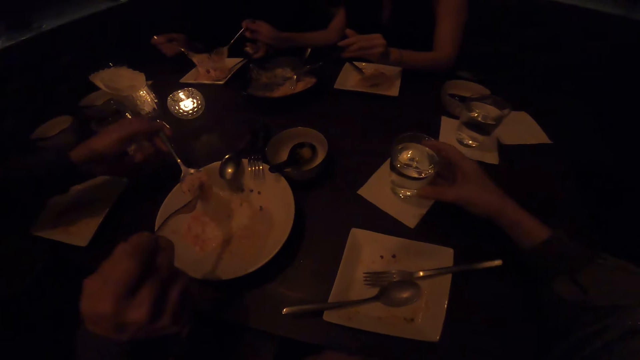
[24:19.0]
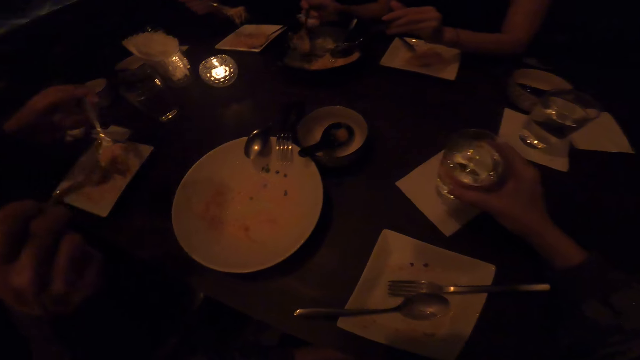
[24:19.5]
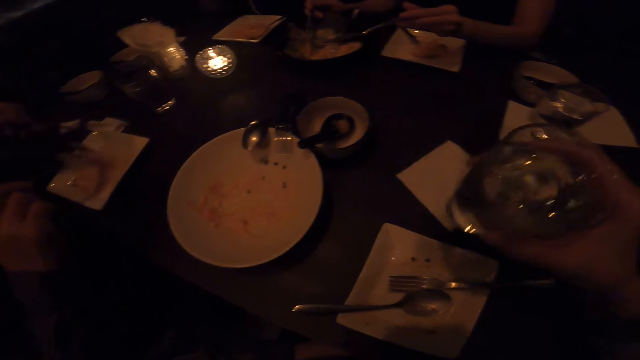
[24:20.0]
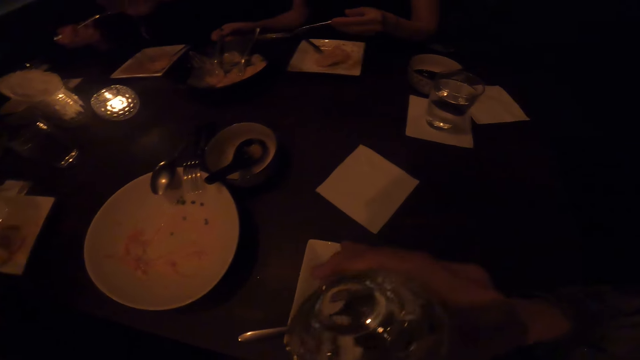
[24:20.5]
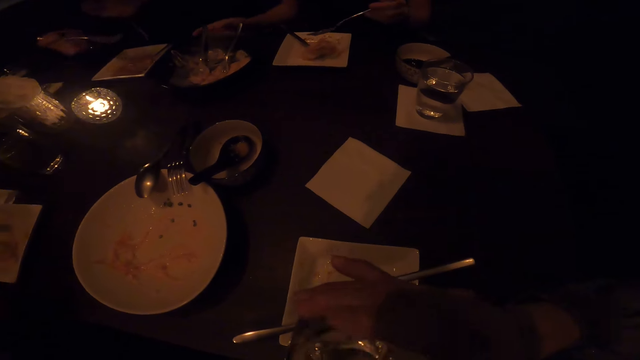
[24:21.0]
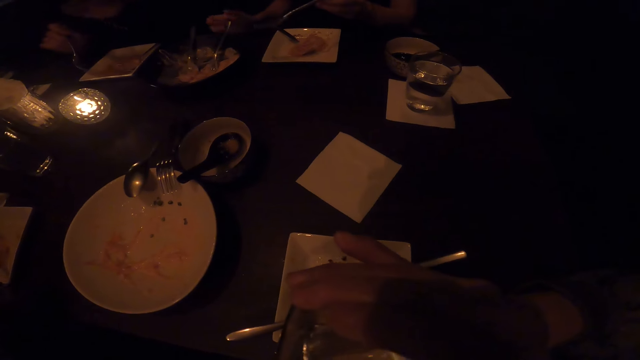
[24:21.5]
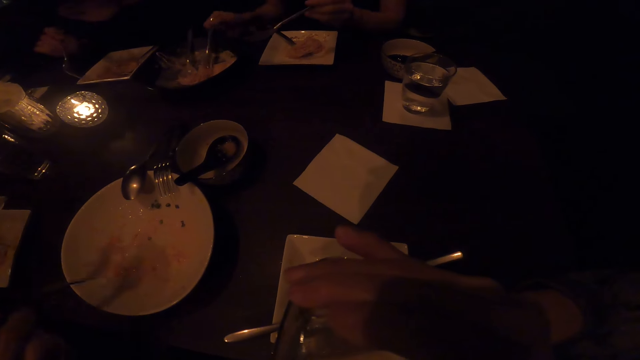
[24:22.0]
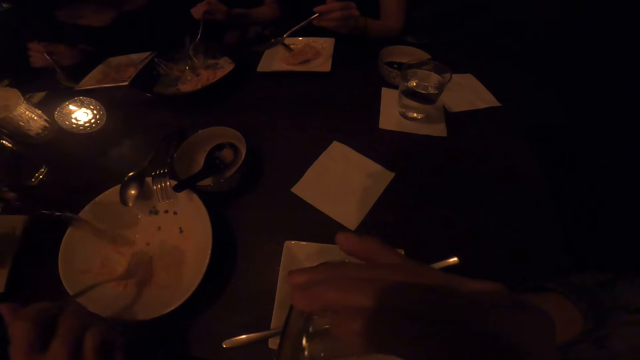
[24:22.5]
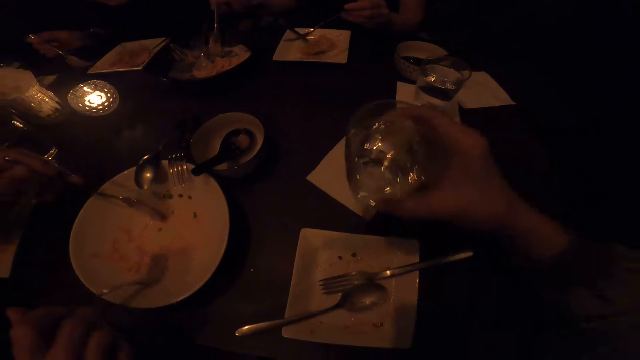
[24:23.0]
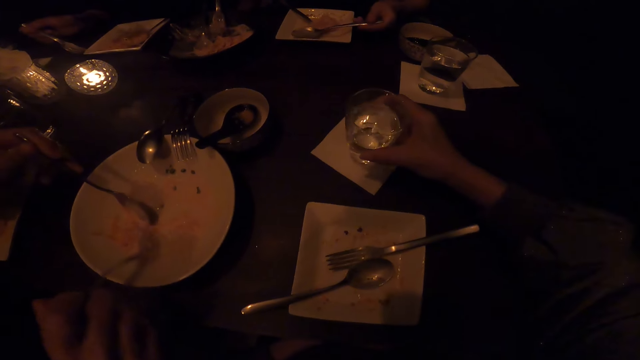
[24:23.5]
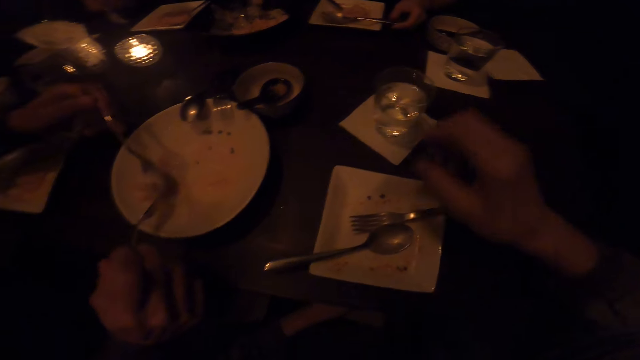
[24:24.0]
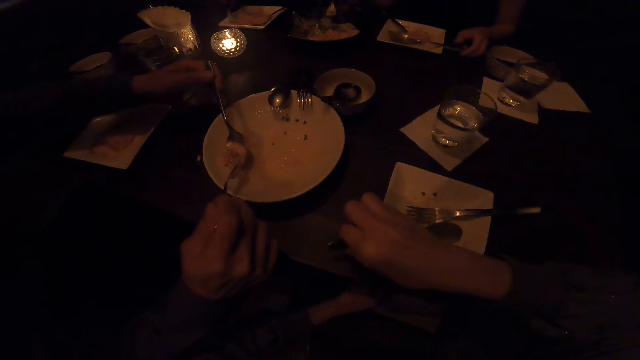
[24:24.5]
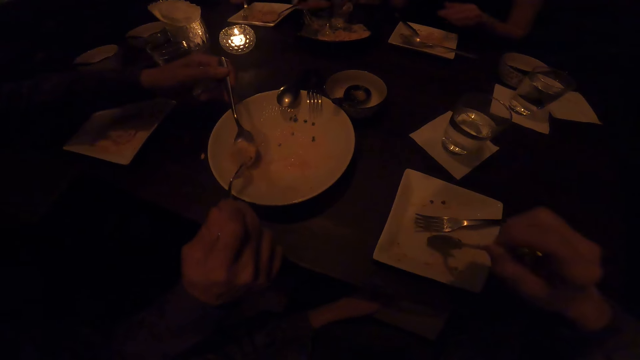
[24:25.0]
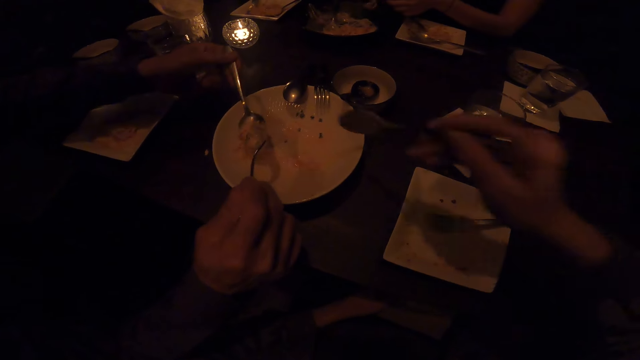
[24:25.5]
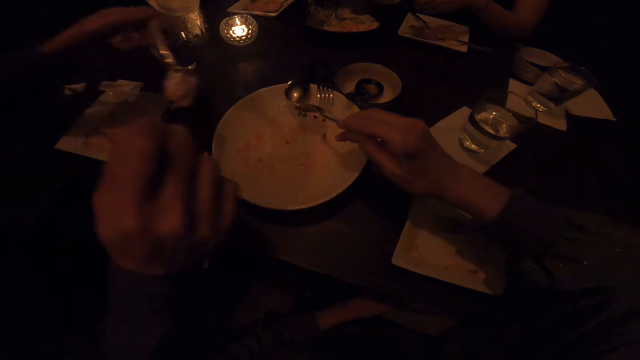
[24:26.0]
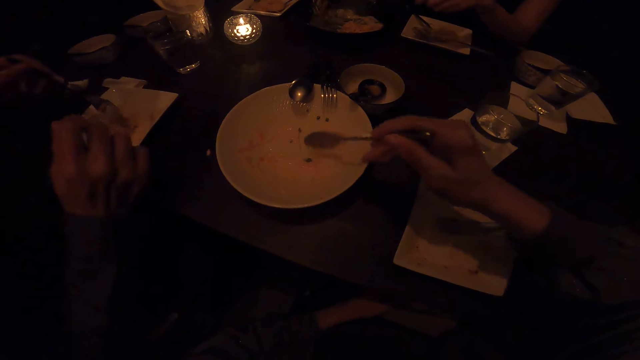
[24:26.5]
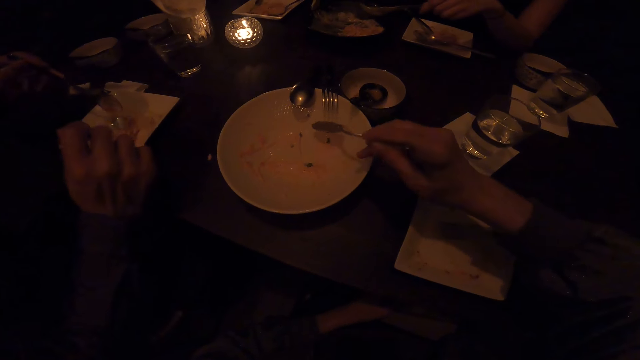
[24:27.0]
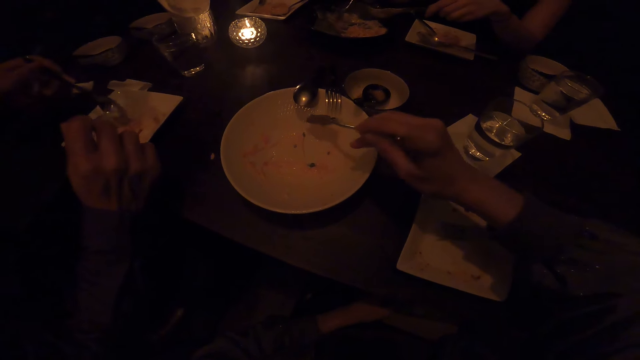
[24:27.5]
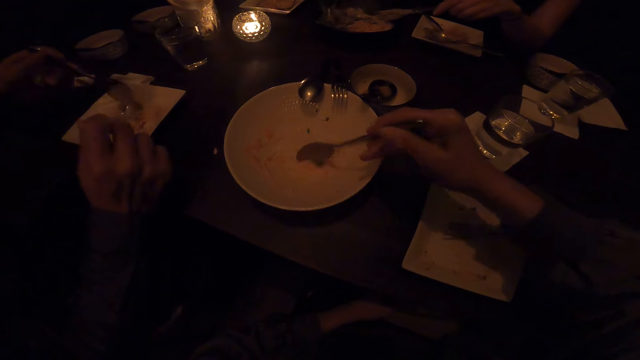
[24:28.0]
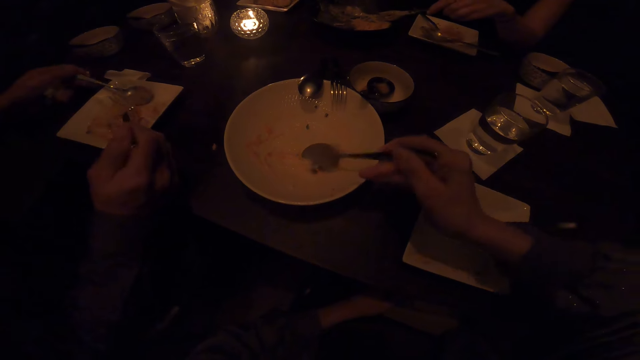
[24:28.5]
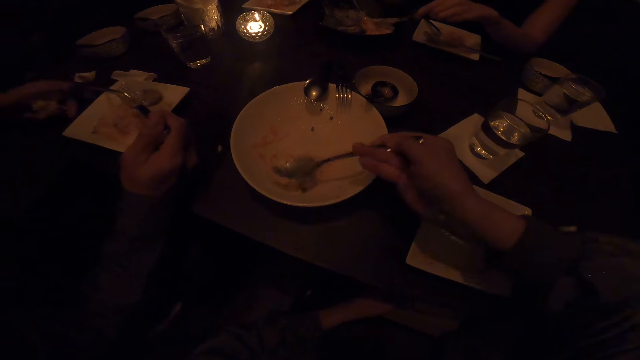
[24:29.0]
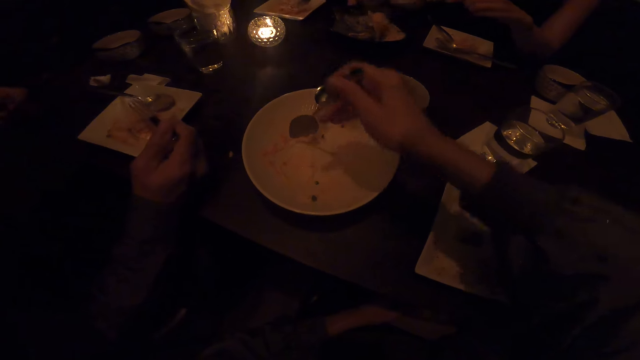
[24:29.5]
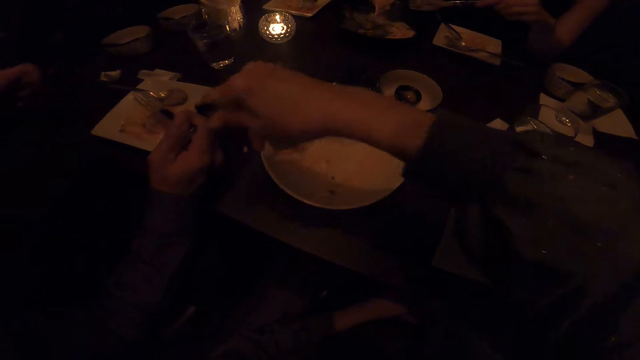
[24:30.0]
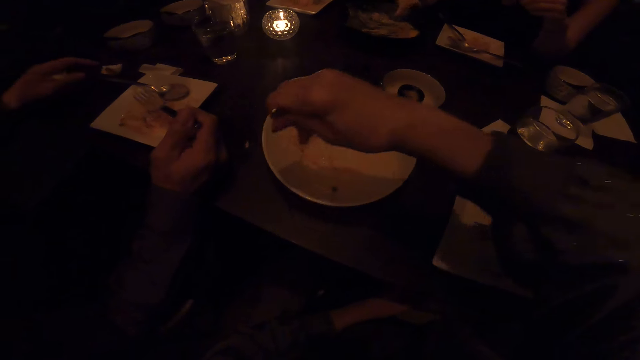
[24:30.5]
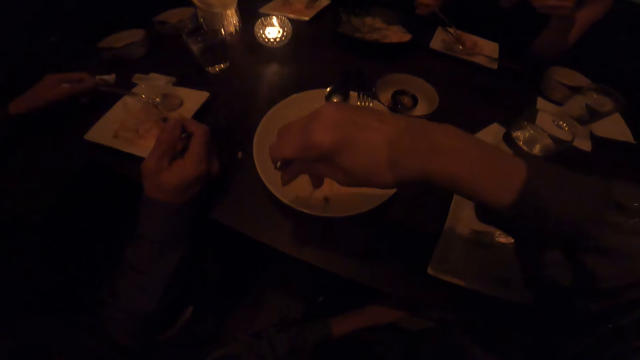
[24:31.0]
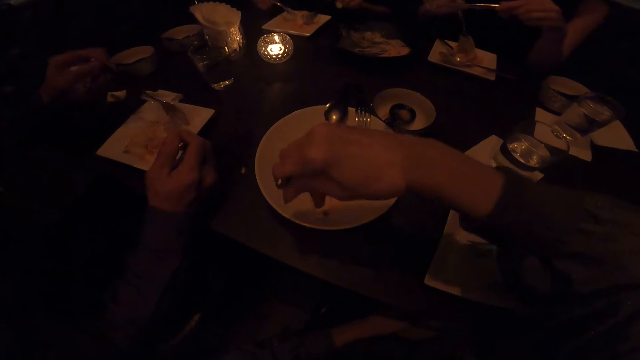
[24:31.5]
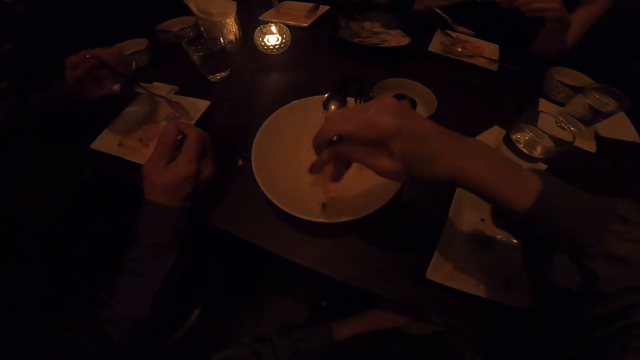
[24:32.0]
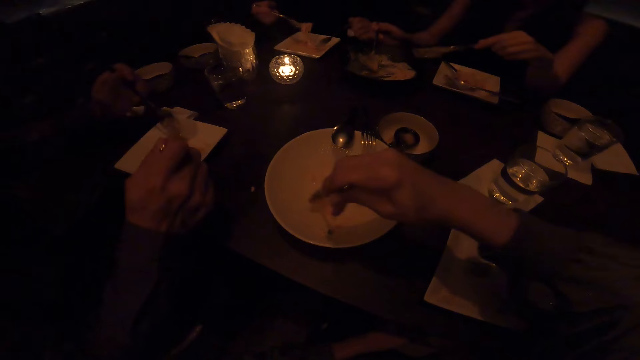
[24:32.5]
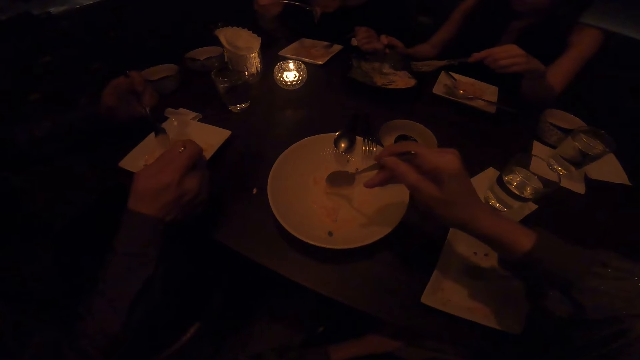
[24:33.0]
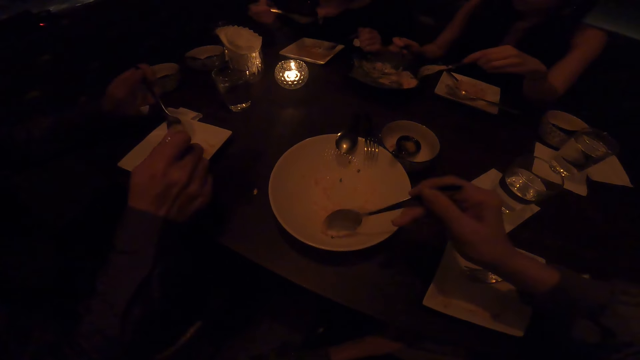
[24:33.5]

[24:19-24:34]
The camera wearer picks a glass of water from the table. They drink water from the glass. They put the glass of water on the table. They pick a spoon from the plate. They take food using a fork from a person's plate. They interact with the friends.

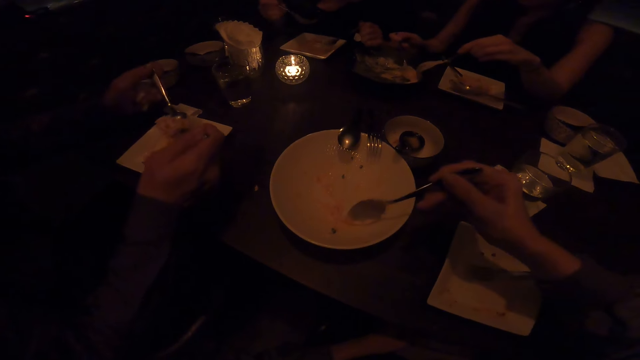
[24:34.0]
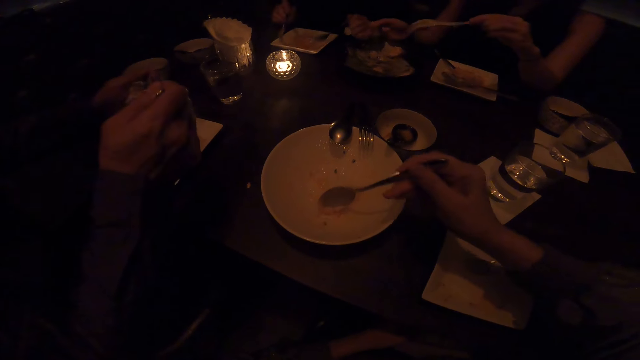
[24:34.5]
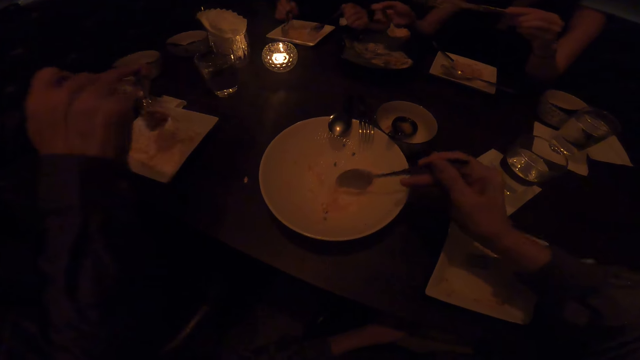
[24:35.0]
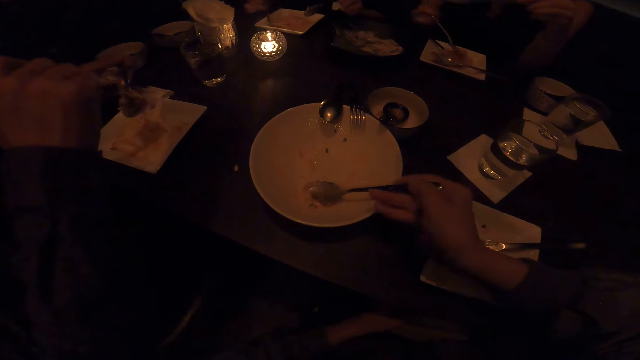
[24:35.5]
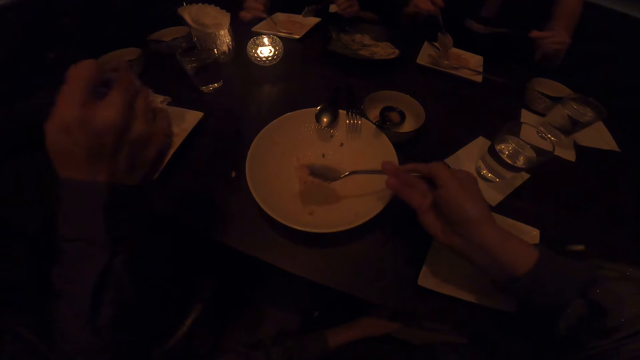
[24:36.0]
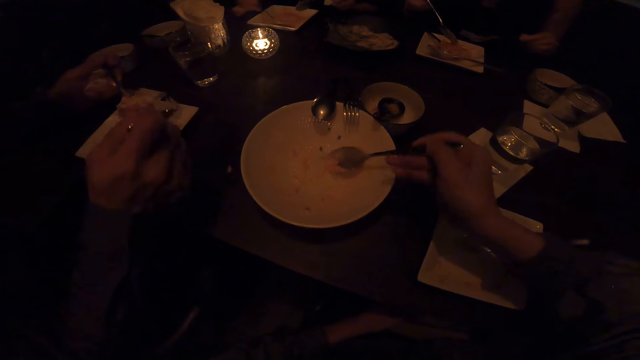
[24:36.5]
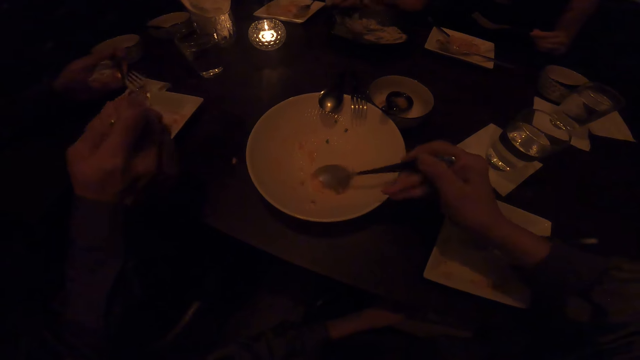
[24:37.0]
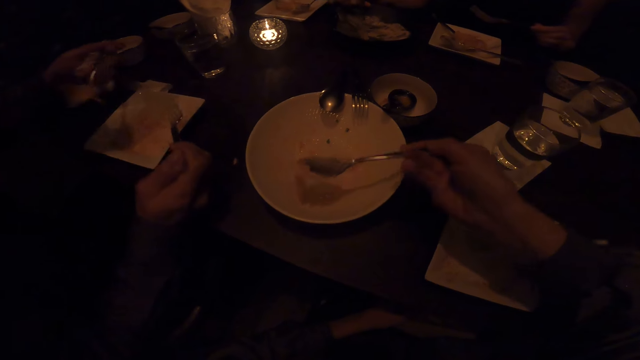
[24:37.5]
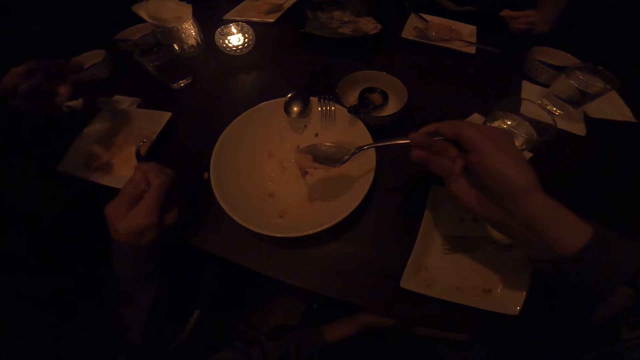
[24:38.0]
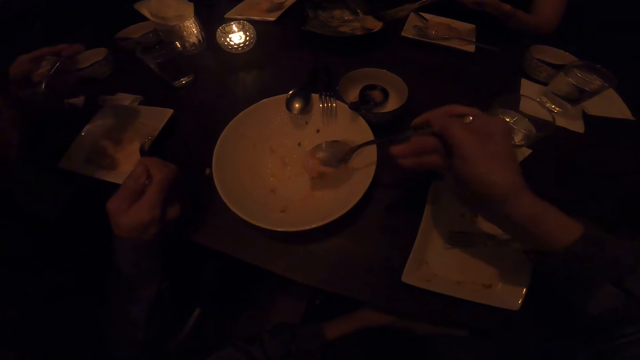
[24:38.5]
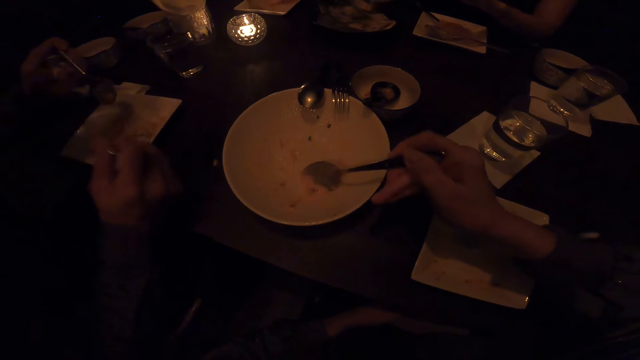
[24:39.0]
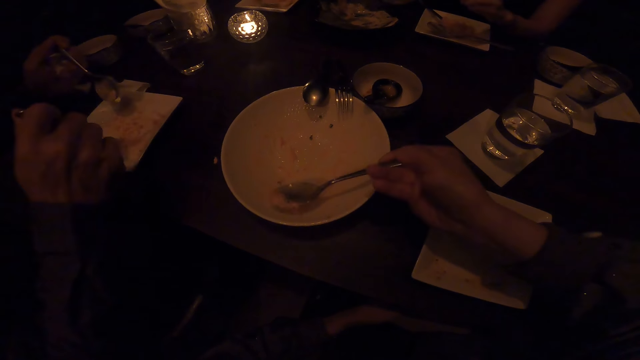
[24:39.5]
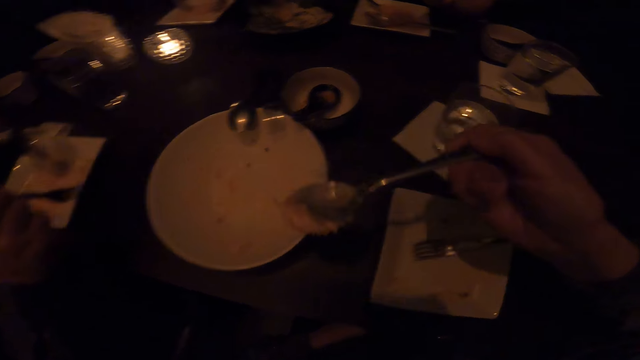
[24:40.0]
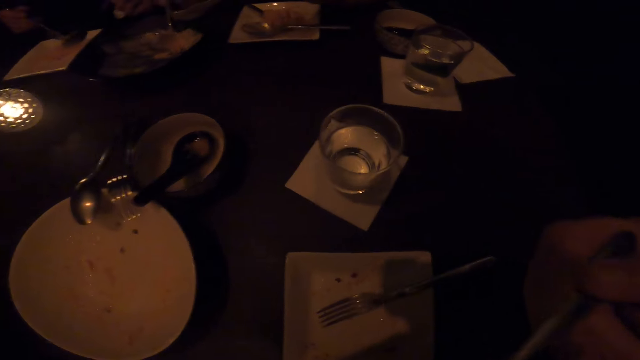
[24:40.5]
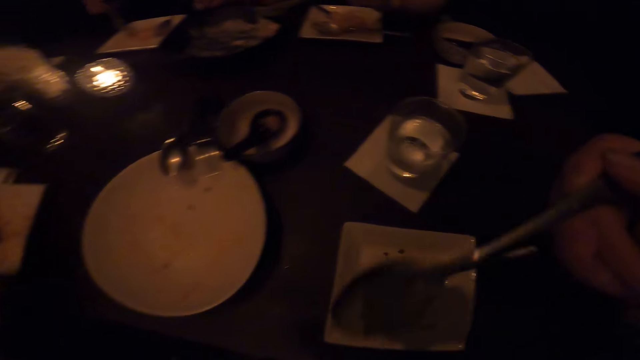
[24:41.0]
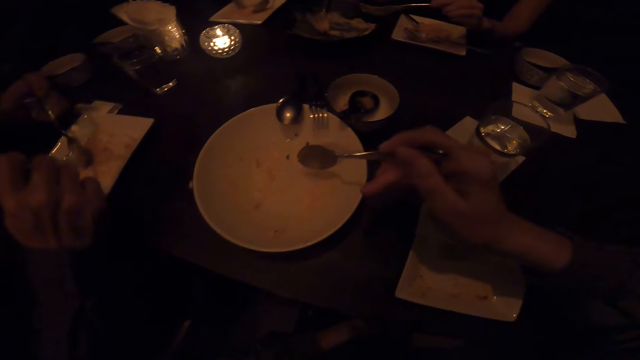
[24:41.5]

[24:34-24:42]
The camera wearer puts the food in the mouth using a spoon.
